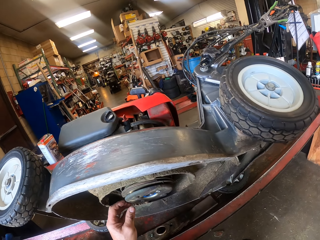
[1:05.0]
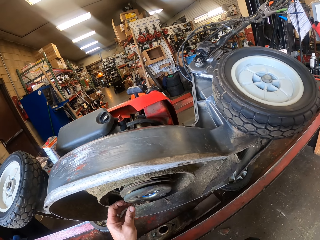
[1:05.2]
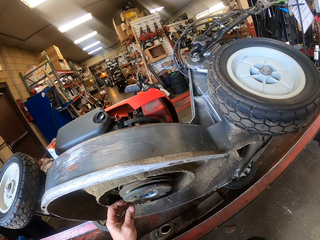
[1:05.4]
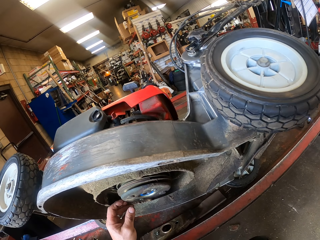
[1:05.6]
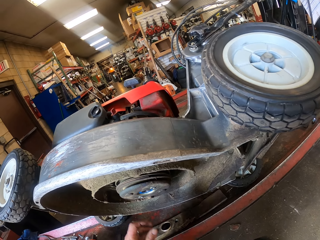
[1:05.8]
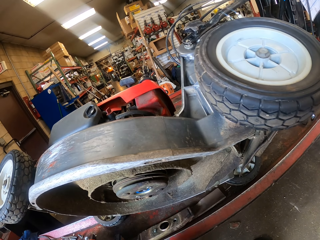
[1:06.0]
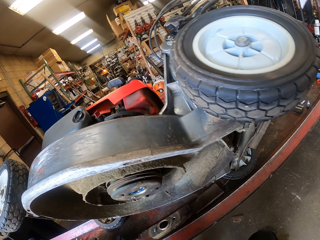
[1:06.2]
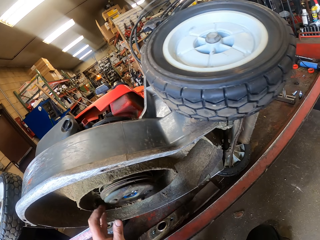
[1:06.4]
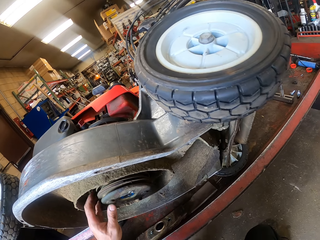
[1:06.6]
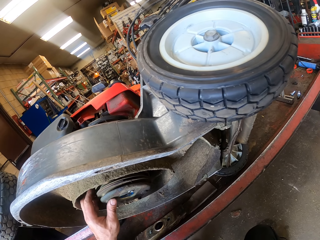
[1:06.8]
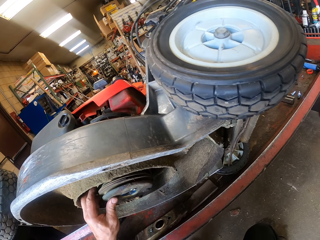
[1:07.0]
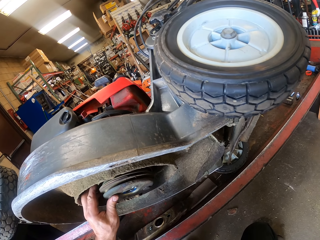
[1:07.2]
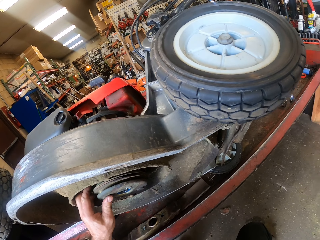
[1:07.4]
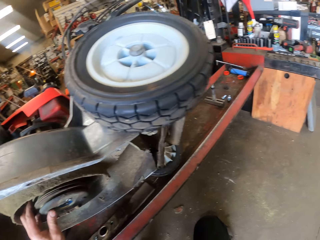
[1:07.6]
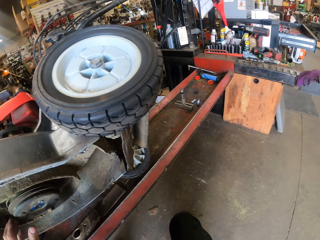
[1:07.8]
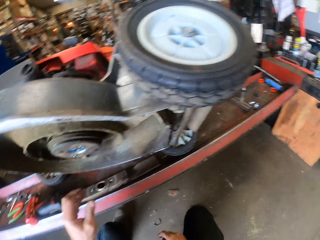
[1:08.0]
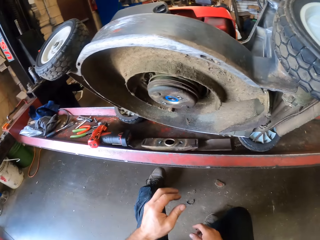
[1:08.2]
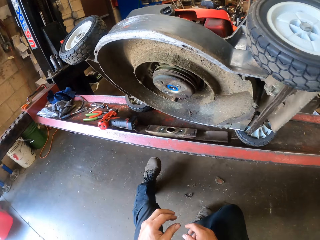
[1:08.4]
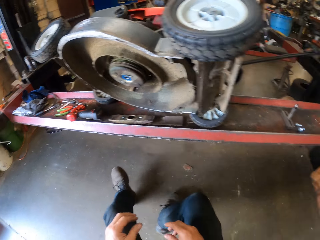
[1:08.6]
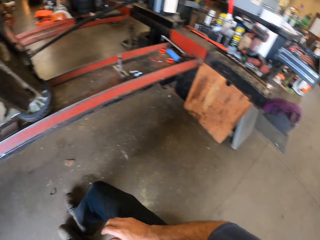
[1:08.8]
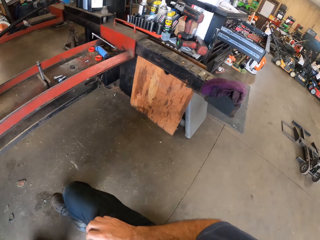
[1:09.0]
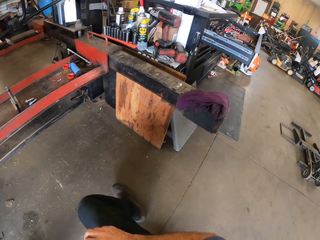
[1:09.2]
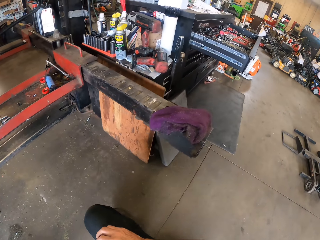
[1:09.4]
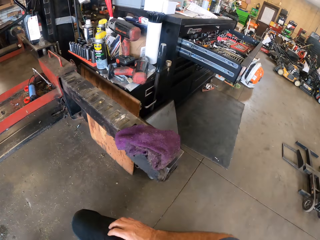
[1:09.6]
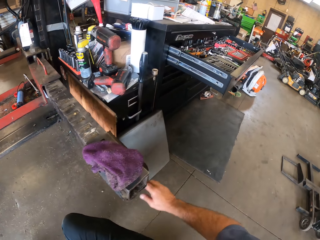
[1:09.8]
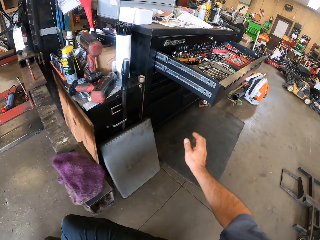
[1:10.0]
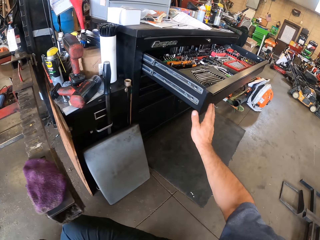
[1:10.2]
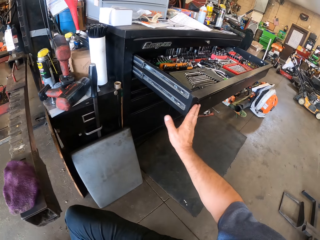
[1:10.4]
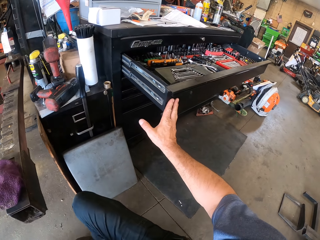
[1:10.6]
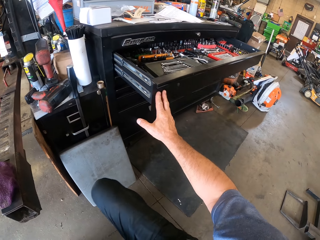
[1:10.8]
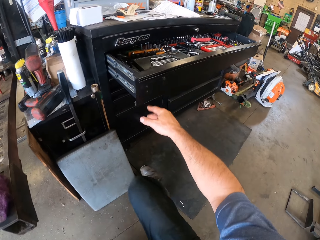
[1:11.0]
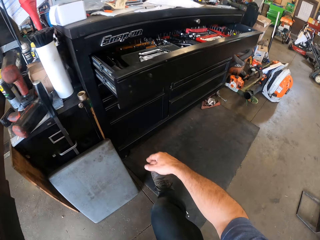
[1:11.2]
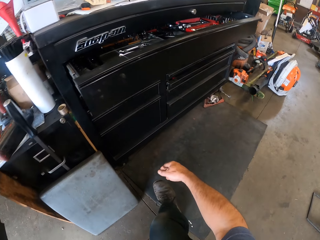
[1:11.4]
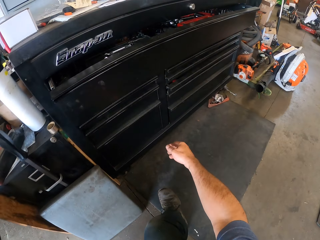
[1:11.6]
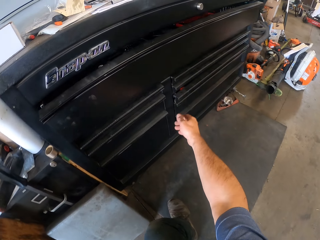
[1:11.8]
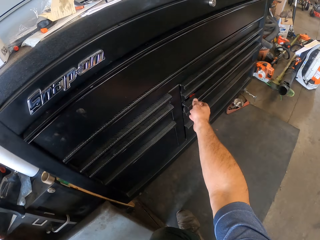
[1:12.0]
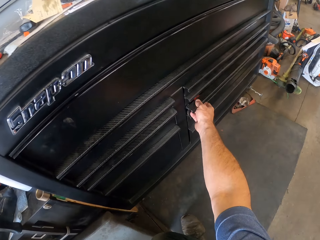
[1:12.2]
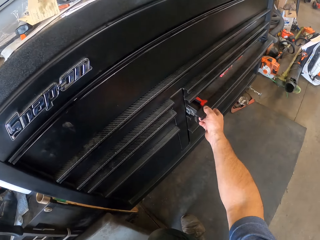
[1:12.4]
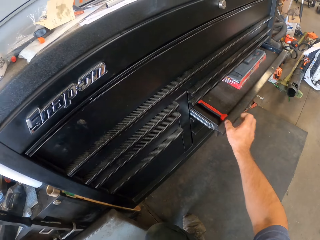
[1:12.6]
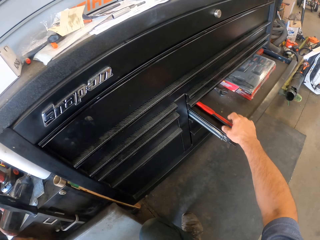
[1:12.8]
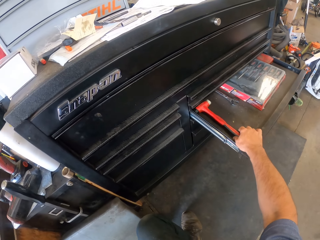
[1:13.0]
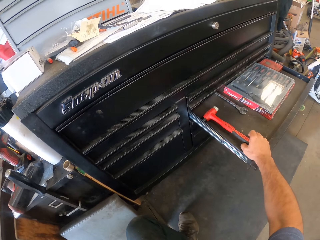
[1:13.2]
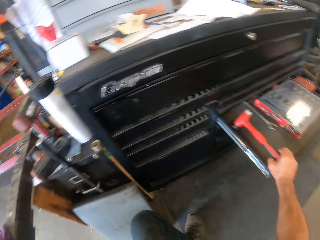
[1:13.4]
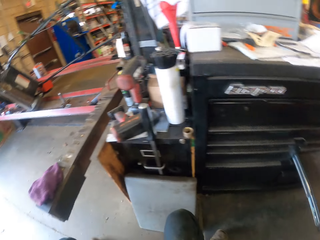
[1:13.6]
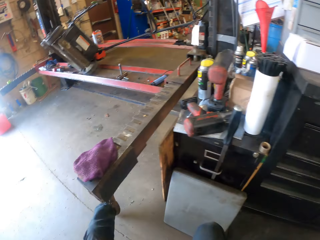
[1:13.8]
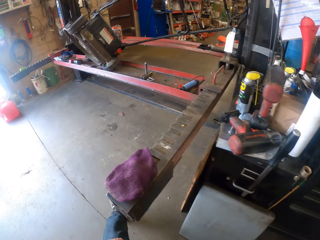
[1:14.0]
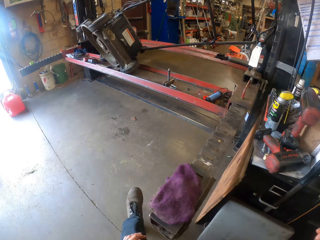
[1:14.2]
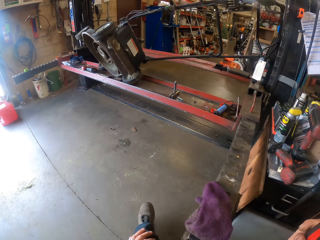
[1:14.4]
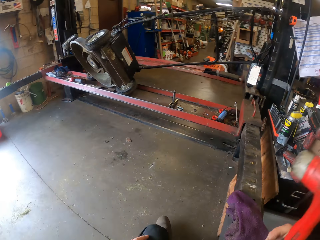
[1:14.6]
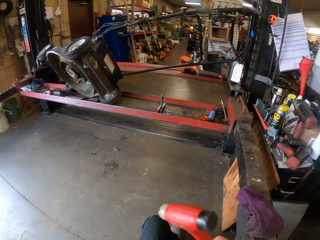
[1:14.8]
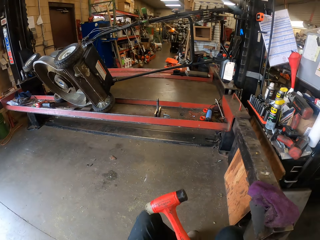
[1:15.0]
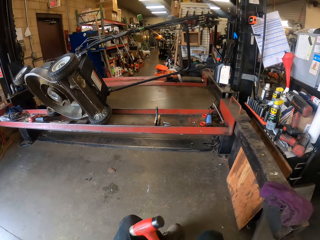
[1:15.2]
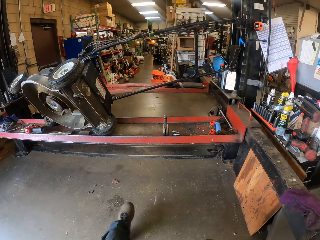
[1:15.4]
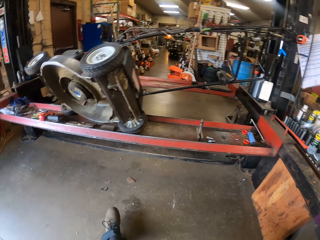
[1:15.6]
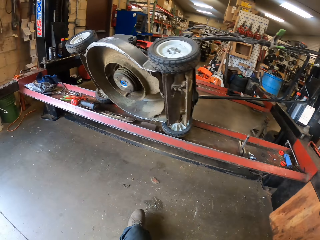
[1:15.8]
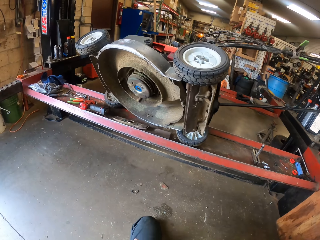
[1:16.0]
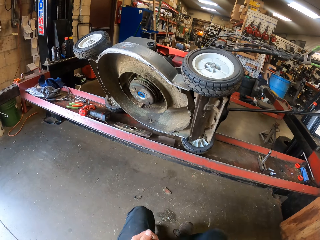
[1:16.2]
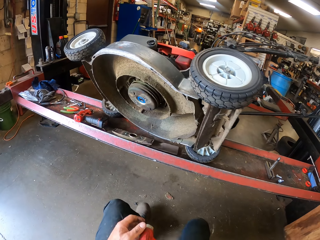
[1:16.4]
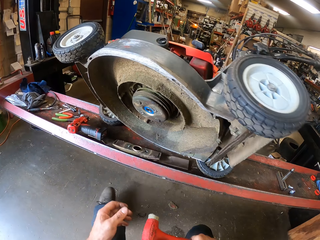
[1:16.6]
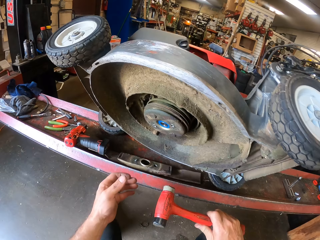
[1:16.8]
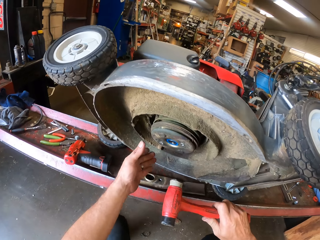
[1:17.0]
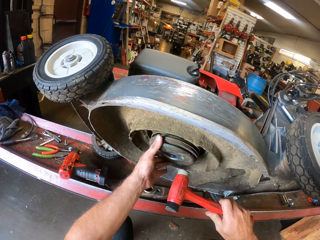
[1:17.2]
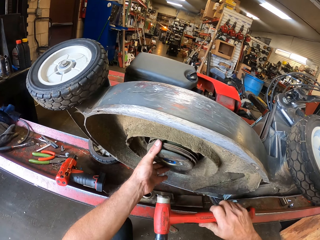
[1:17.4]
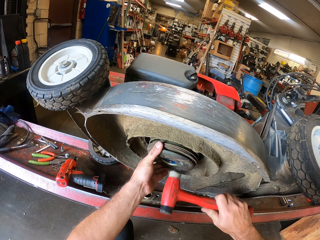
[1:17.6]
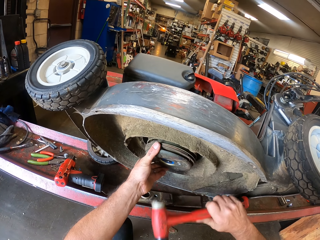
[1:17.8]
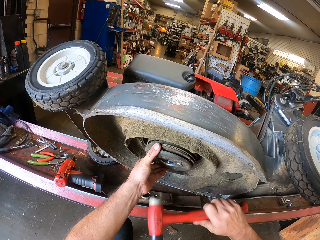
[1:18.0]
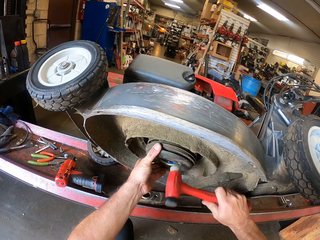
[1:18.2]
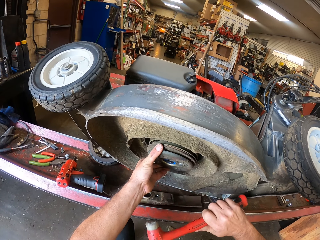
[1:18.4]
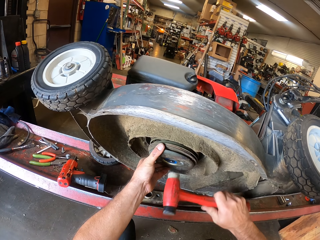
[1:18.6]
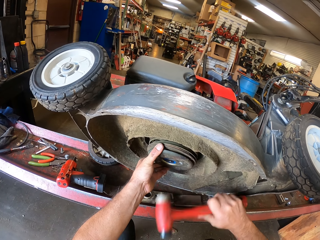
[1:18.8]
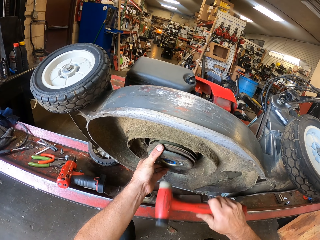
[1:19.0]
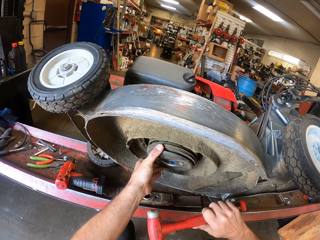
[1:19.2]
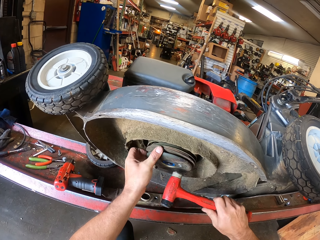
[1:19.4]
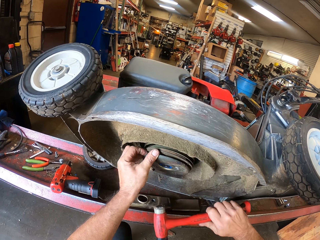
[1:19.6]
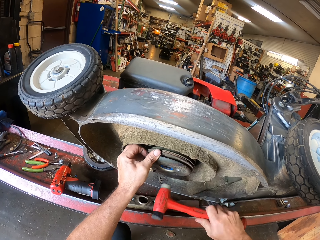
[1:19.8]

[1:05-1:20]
The camera wearer moves his hands from the mower. He stretches to a drawer. He closes the drawer with his right hand. He opens a second drawer with his right hand. He picks up a mallet in the second drawer with his right hand. He stretches back to the mower. He holds the rotor with his left hand. He hits the rotor with the mallet in his right hand.

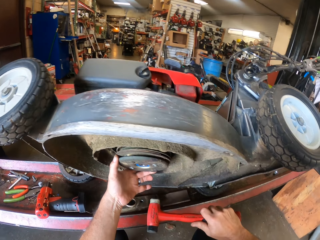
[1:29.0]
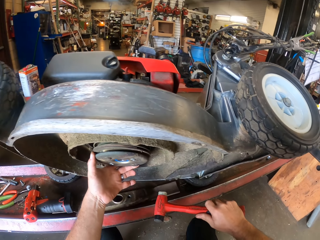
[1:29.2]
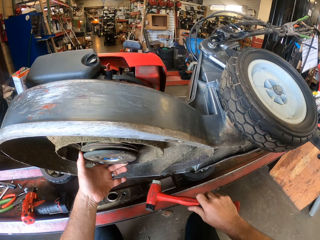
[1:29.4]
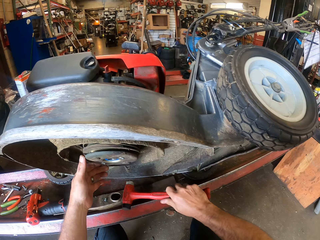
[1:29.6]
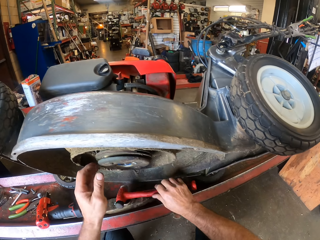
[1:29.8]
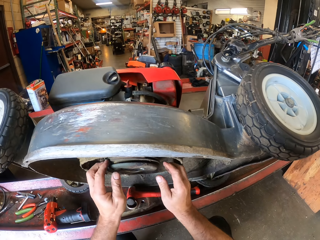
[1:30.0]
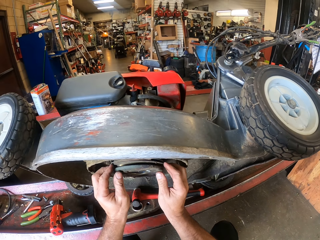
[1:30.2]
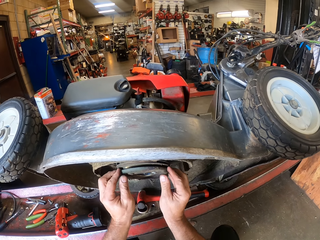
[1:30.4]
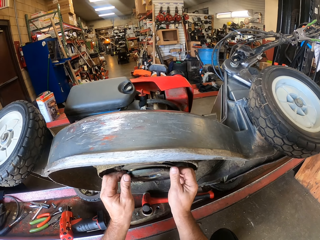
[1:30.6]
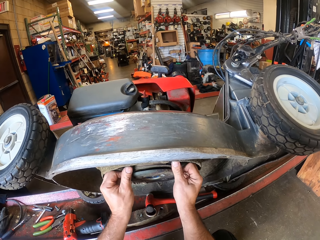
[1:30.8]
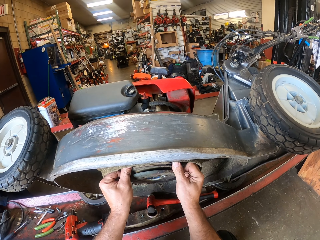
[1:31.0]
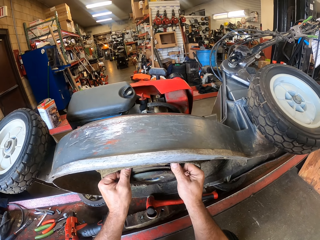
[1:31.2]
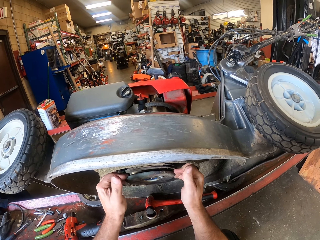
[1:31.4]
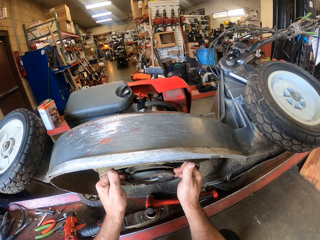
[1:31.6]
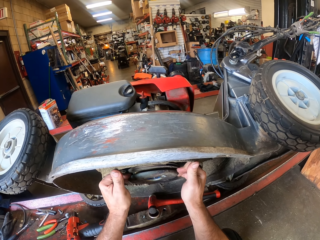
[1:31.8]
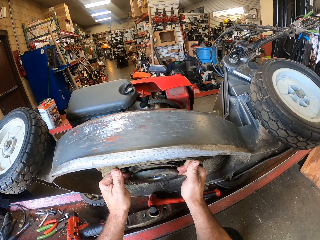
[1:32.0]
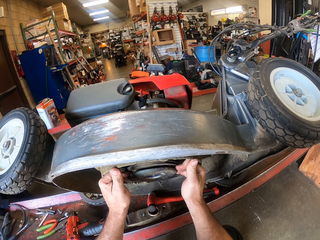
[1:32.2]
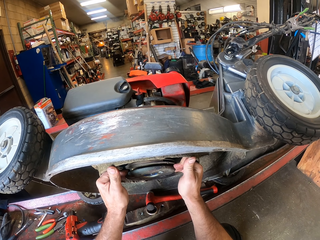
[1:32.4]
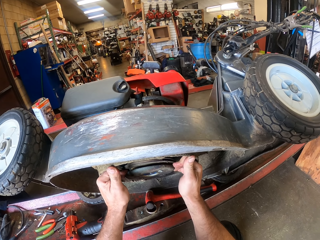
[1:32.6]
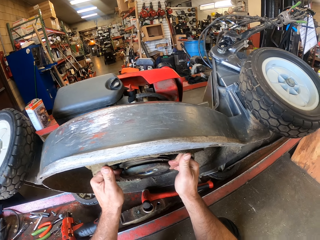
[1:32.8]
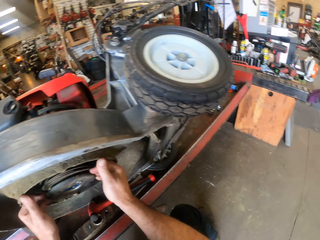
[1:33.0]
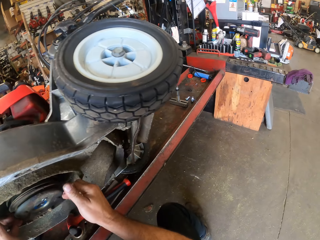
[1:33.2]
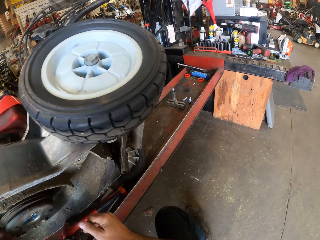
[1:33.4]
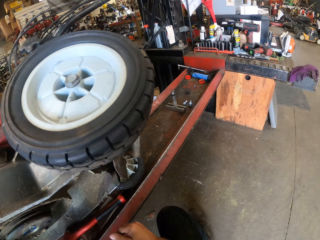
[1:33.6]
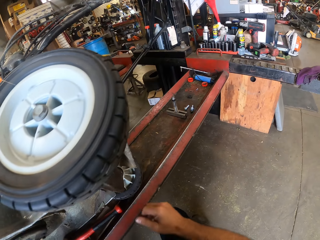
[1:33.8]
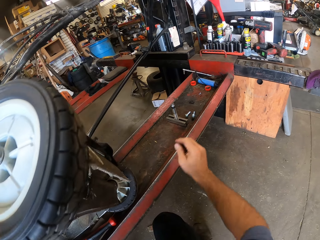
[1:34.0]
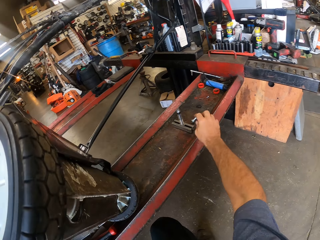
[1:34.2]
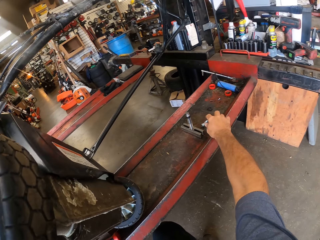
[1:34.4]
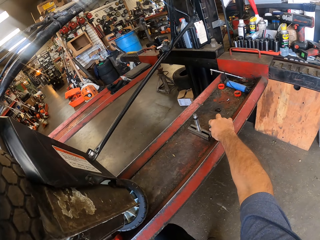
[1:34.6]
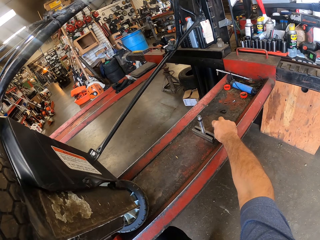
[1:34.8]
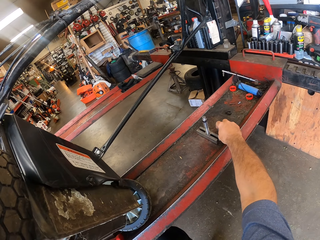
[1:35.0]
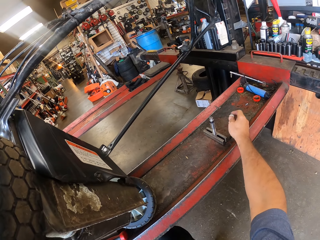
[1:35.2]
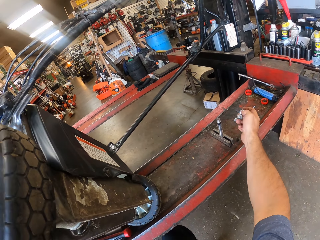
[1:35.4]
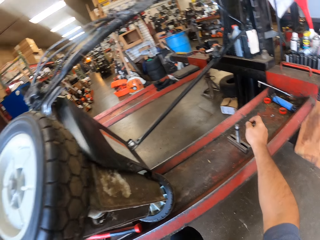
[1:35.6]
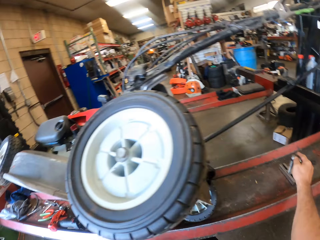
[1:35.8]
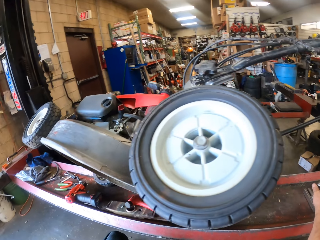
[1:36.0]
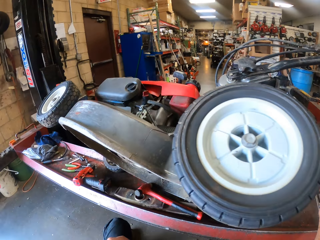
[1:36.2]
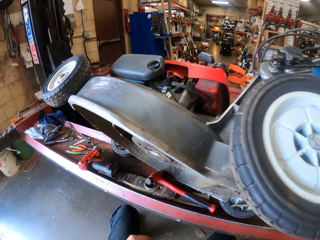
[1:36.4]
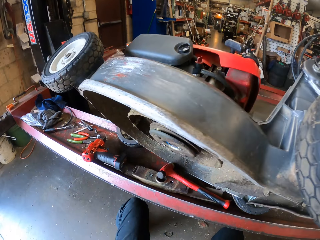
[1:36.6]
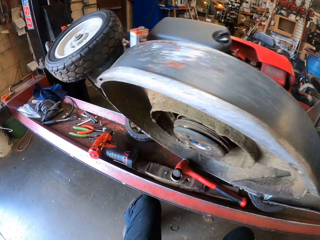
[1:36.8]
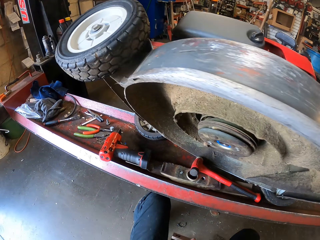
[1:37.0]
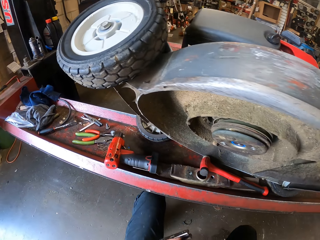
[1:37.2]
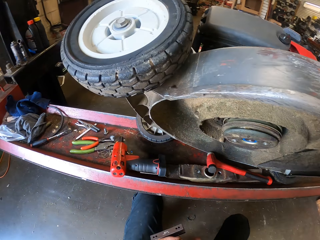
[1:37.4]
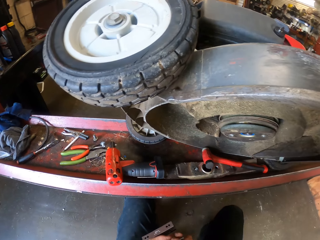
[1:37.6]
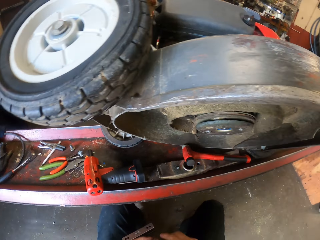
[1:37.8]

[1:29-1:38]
The camera wearer drops the mallet on the electric jack or car lift with his right hand. He pulls a pulley from the mower. He examines a rotor of the lawn mower with his hands. He moves his hands from the pulley. He stretches his hand to the bolts and steel on the car lift. He picks up the bolts on the electric jack with his right hand. He takes the steel. He stretches back to the mower.
